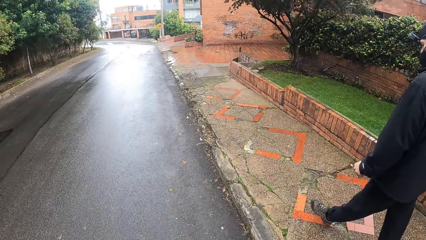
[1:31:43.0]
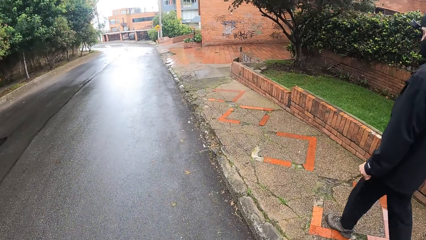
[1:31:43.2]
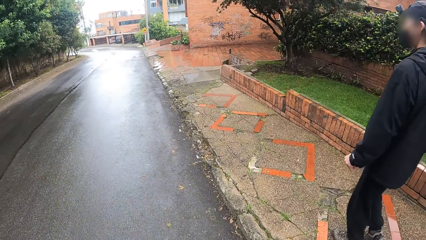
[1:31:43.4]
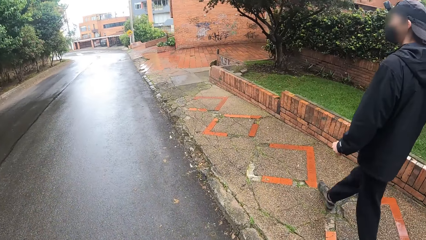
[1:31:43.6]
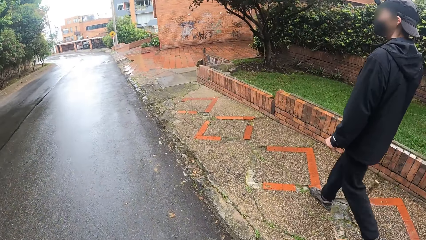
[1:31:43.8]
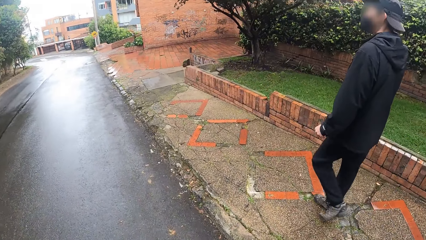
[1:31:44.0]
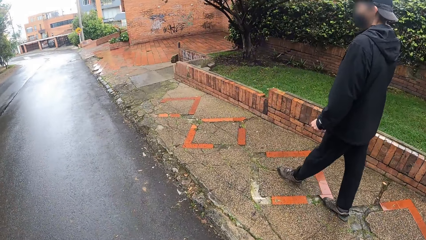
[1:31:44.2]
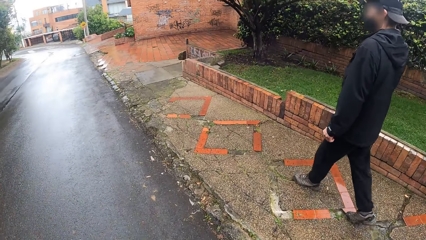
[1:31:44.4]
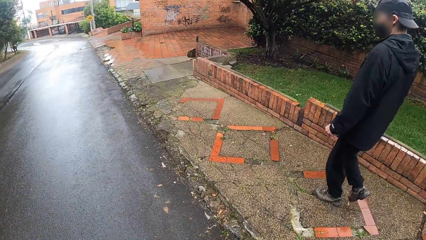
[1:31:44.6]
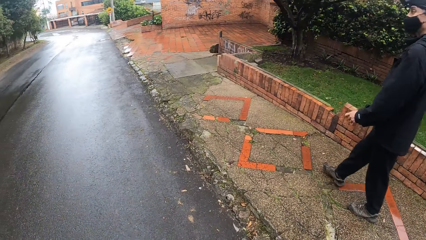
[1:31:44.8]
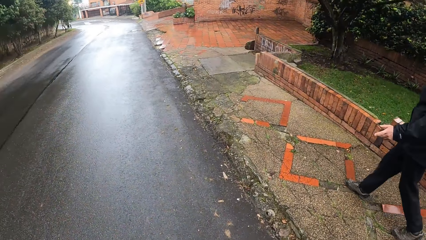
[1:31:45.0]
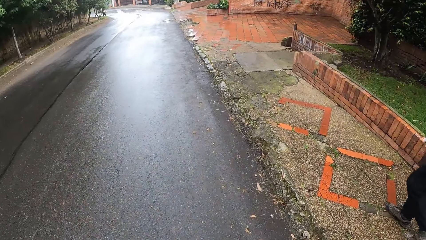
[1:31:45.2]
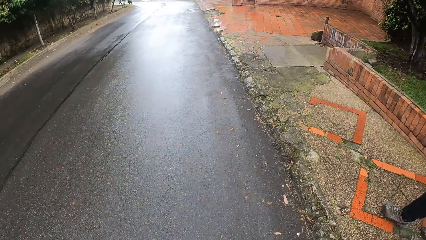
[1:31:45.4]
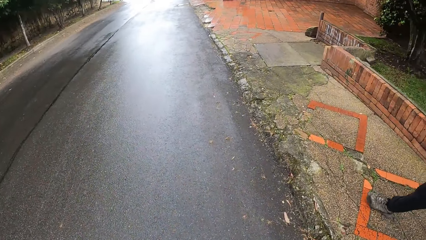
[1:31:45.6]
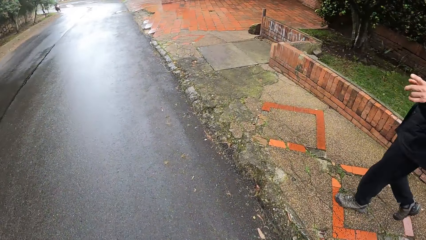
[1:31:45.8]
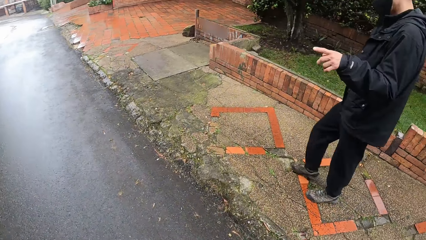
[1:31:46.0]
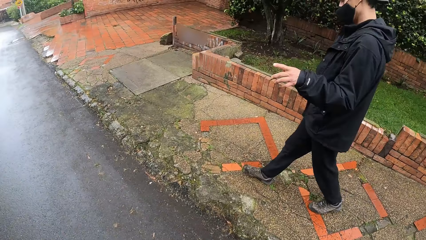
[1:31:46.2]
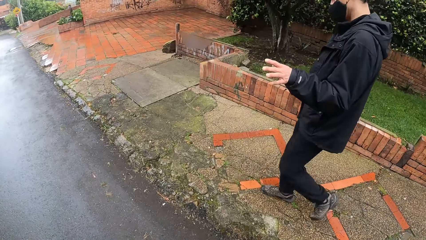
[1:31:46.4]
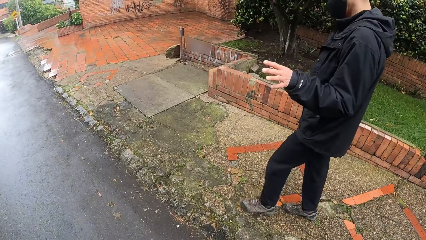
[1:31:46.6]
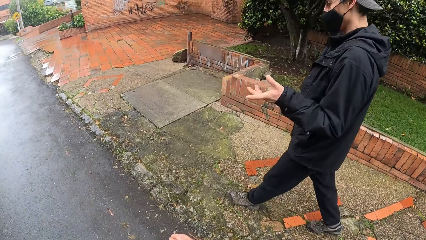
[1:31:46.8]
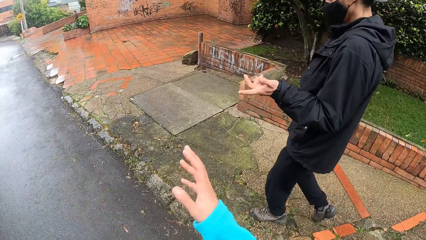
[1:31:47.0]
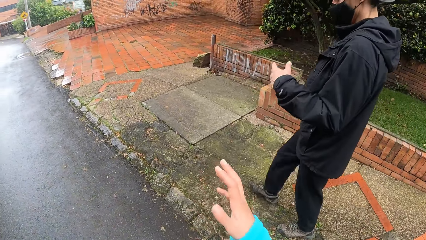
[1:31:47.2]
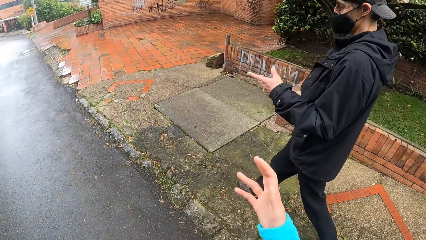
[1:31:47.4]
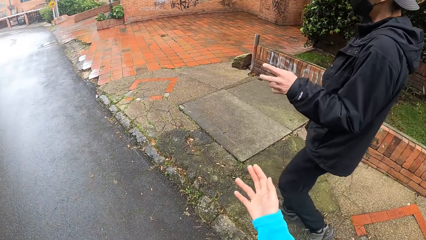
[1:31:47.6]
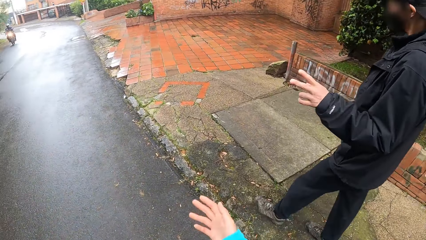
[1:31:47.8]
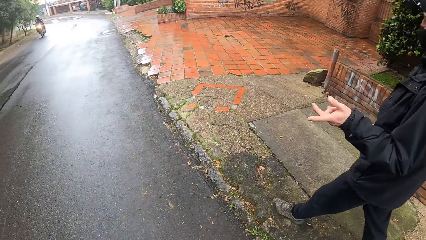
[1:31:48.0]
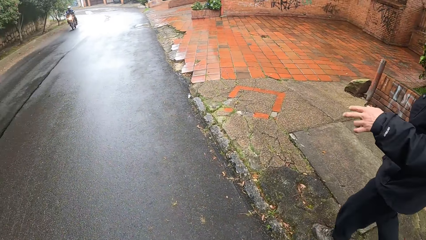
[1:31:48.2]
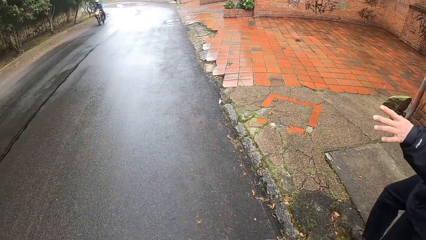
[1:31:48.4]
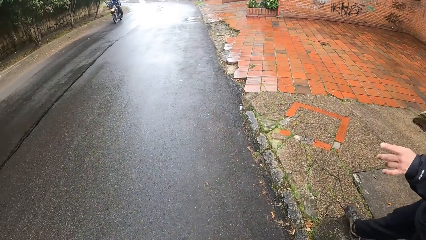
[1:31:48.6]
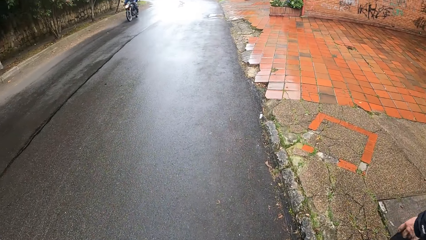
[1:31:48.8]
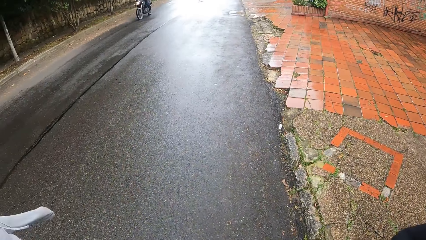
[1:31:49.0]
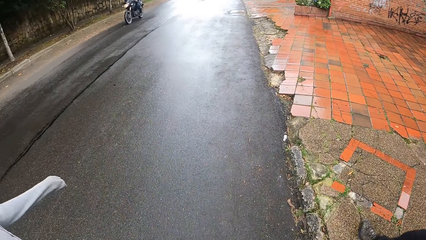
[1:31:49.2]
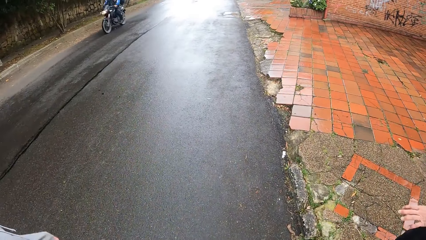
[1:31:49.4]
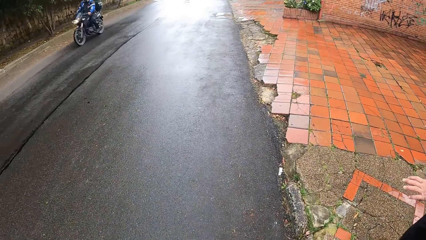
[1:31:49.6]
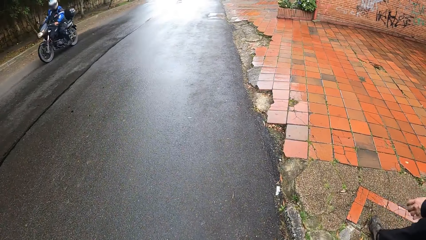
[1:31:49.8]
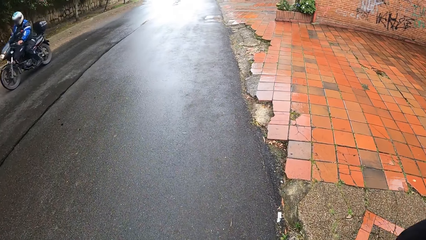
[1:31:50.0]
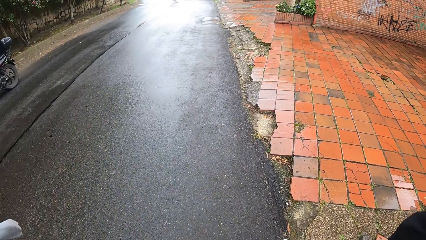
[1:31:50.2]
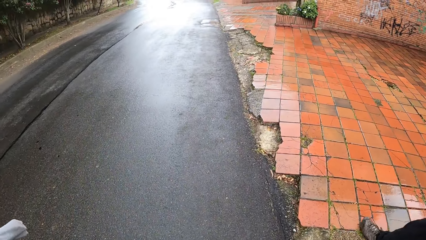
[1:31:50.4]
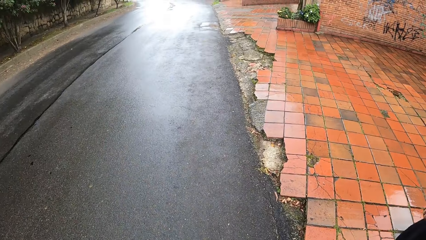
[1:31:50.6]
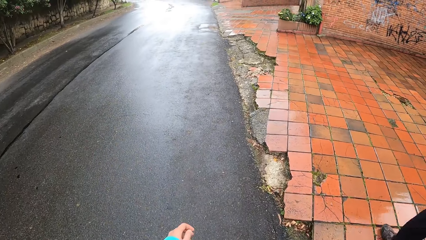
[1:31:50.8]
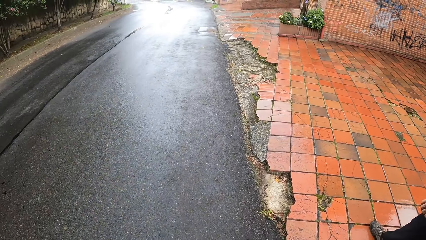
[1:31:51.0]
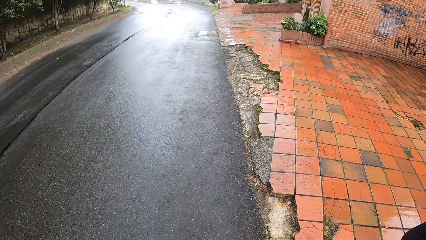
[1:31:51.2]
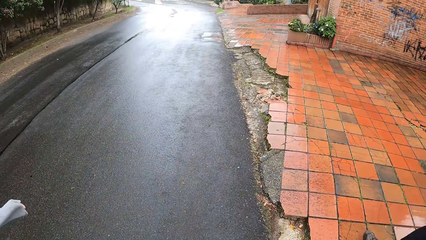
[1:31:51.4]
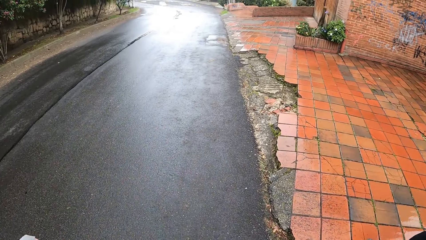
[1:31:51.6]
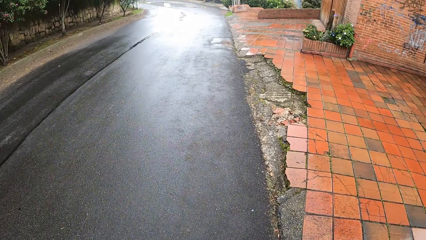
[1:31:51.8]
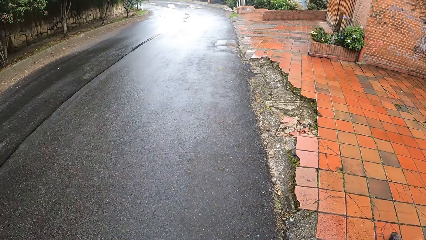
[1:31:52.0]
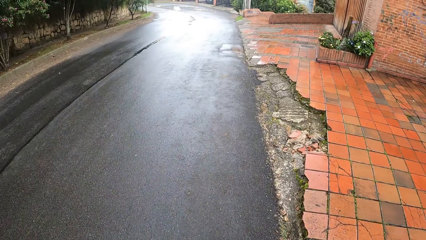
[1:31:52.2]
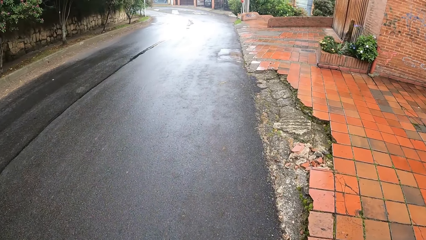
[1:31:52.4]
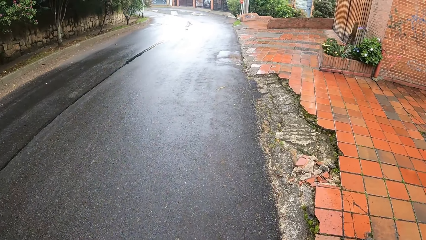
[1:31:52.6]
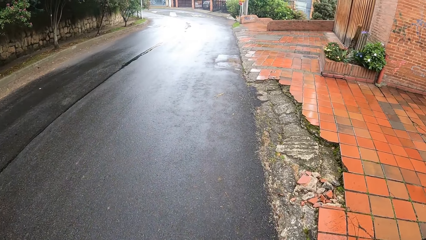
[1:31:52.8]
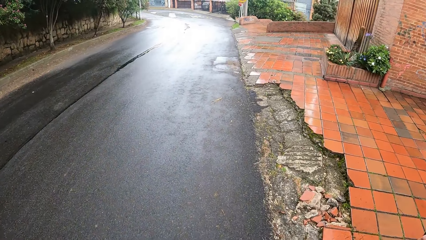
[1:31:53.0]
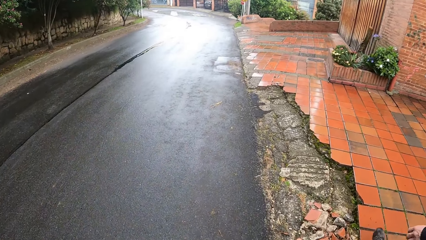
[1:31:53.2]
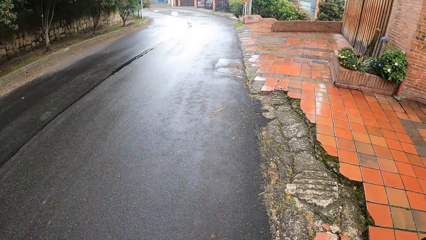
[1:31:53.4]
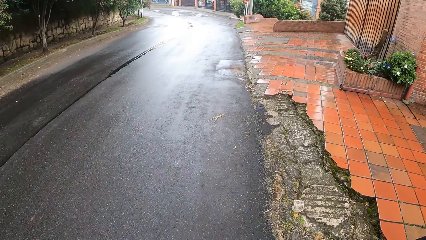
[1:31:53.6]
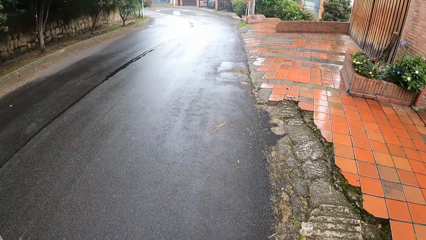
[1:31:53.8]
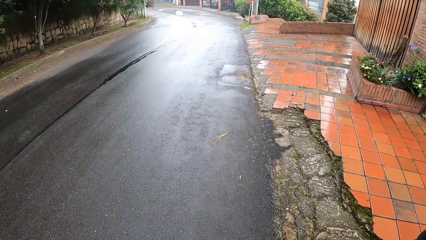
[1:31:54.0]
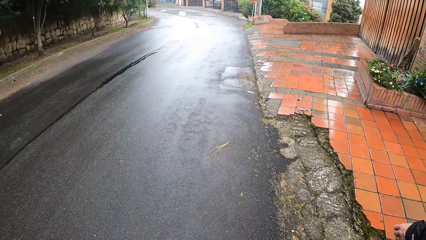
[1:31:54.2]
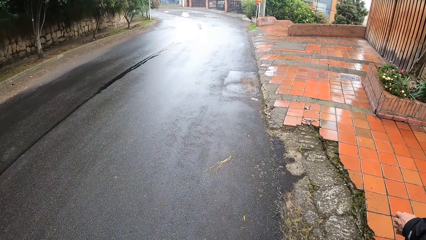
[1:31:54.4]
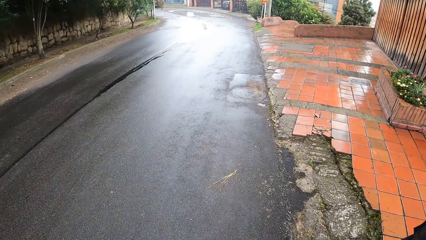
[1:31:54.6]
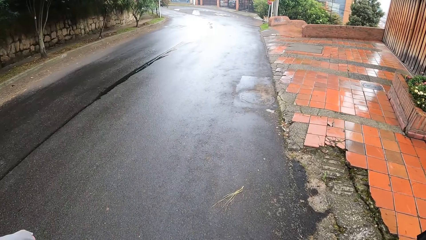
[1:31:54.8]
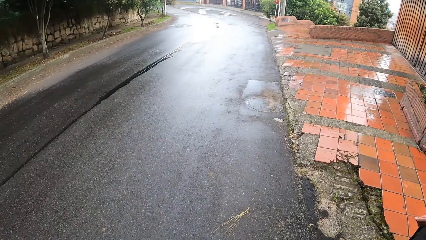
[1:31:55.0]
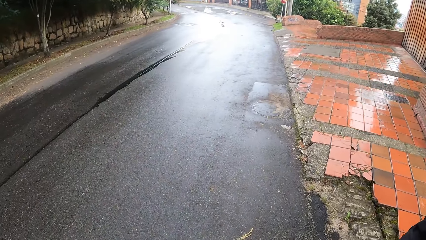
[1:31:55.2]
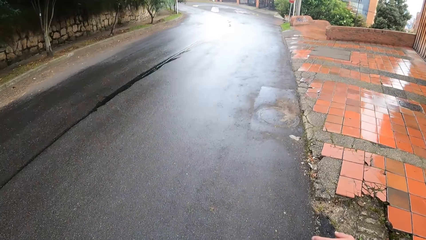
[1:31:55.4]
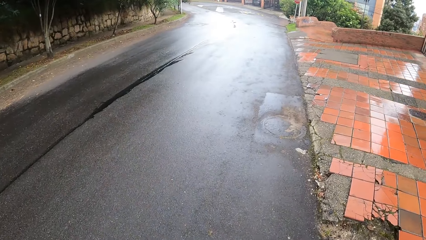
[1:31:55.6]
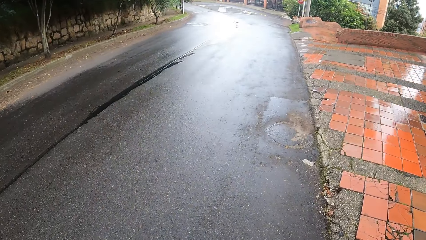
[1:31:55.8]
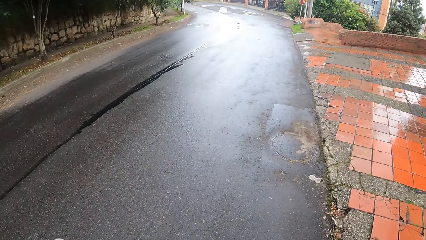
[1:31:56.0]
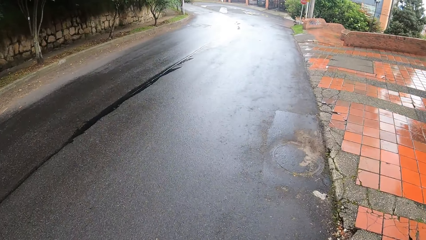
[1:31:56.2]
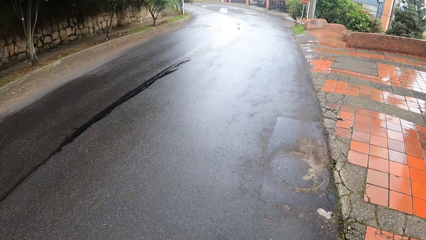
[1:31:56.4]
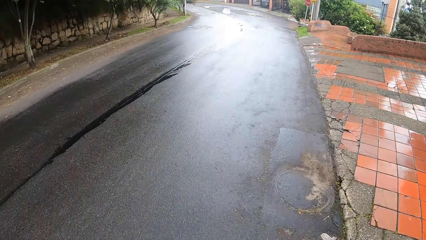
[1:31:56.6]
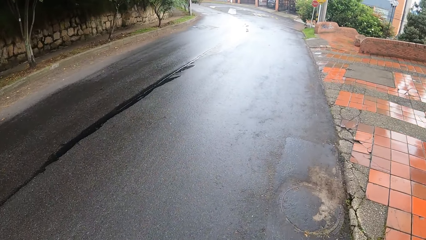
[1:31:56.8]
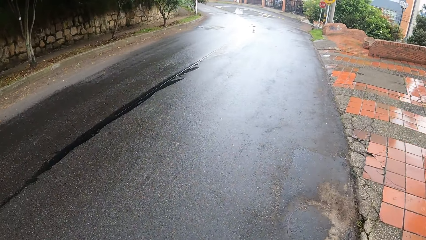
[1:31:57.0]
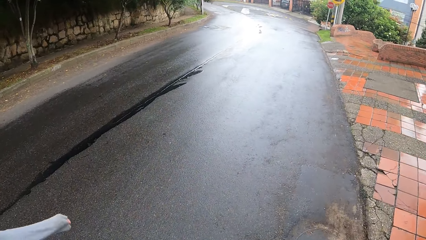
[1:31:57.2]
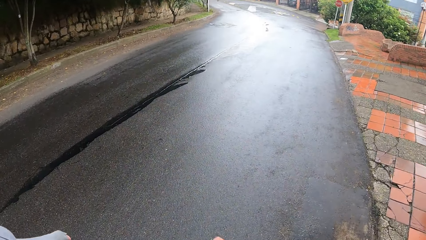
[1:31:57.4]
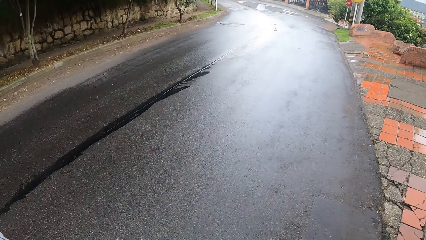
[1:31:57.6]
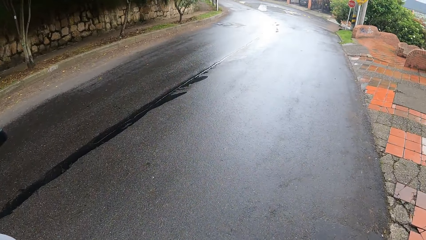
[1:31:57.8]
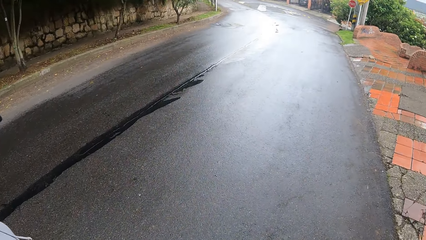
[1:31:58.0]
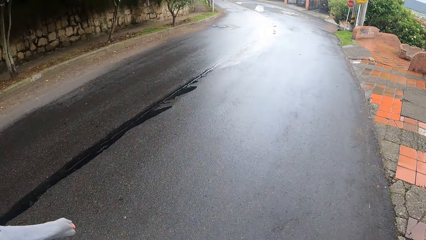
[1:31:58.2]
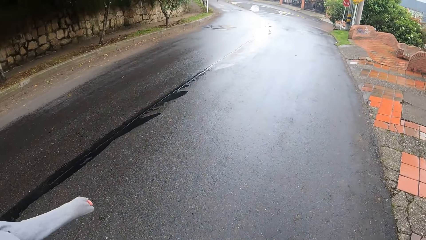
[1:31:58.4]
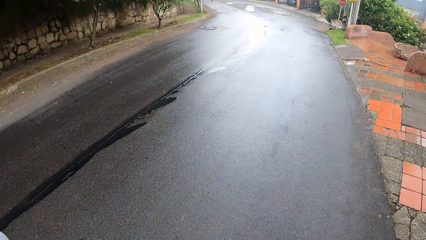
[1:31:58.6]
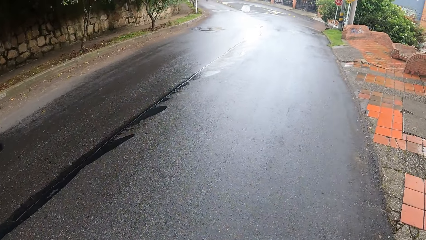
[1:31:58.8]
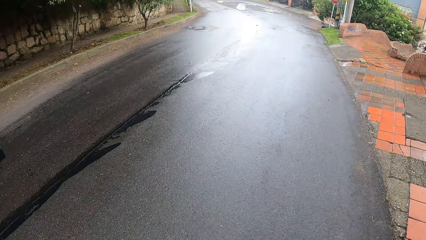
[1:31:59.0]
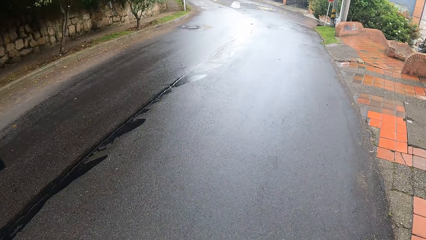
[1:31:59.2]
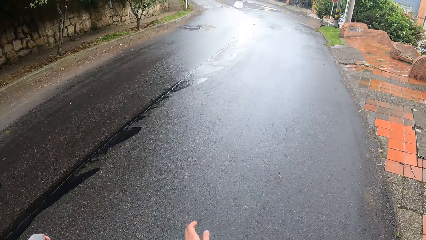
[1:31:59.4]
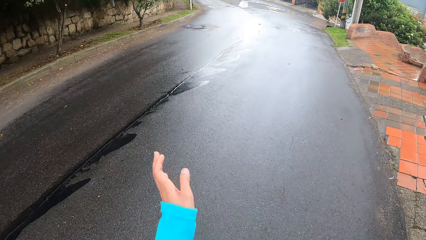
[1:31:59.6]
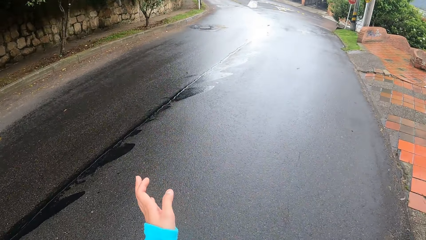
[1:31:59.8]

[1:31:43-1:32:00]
A man interacts with the camera wearer. The camera wearer moves around. A bike rides past the camera wearer on the paved road.
